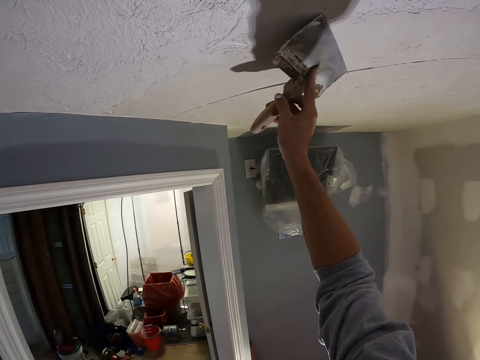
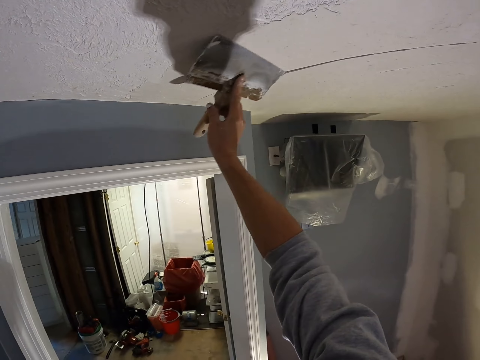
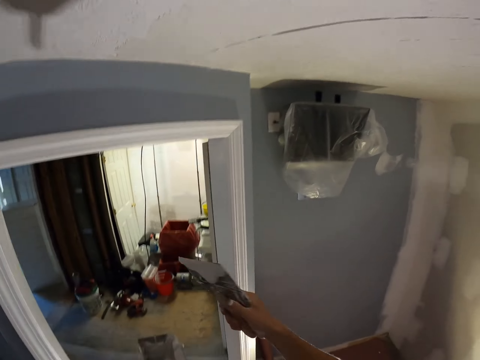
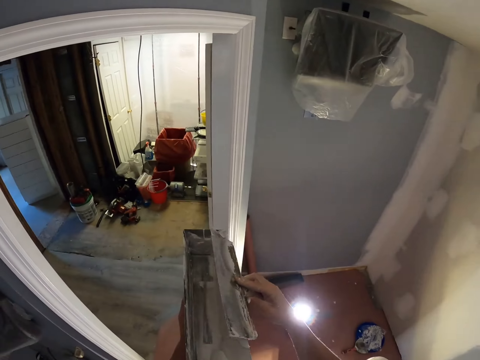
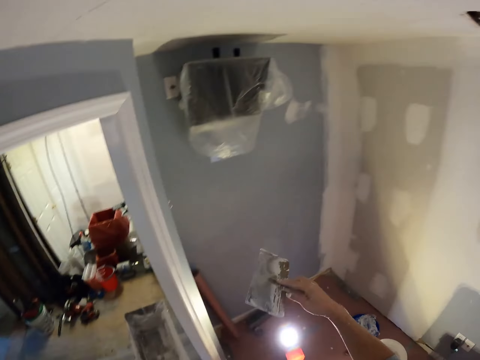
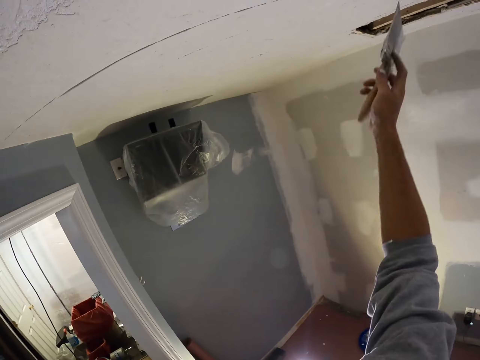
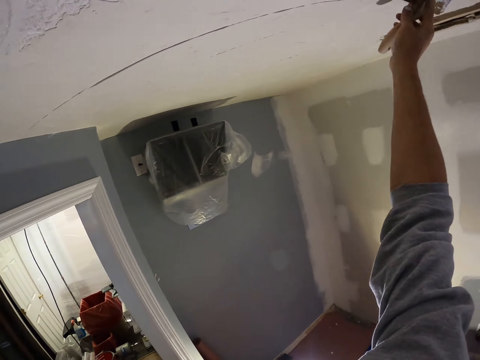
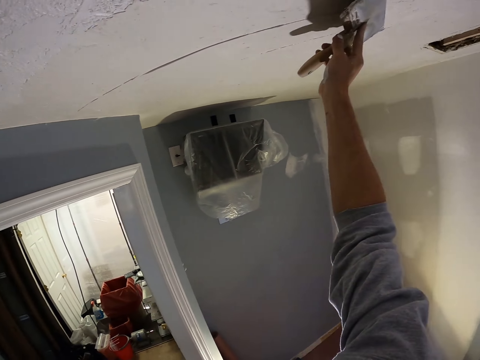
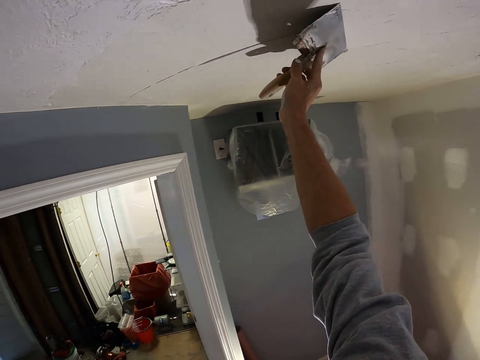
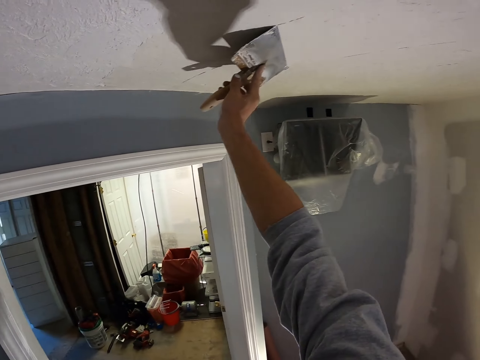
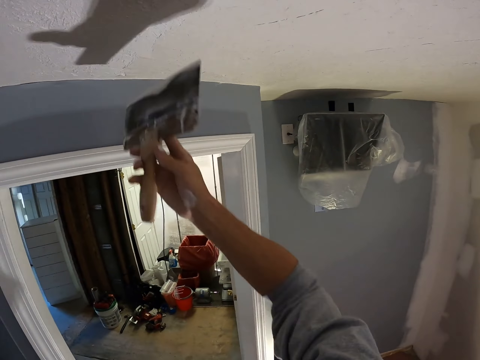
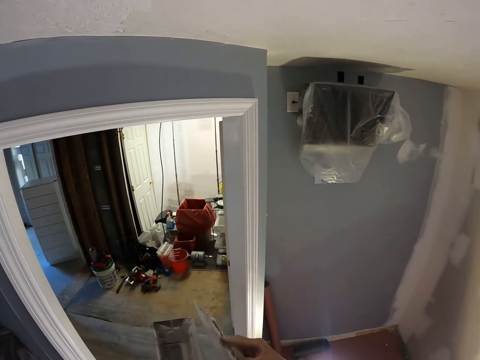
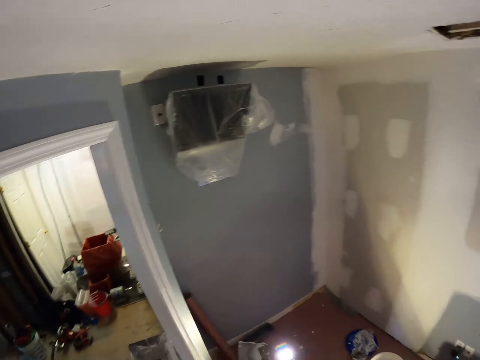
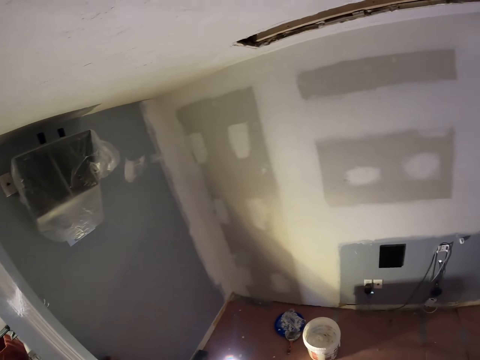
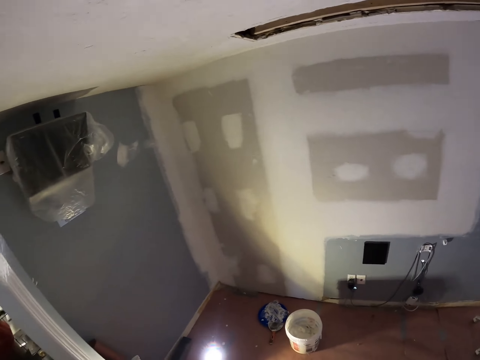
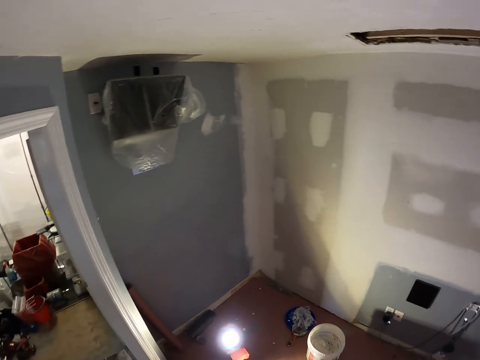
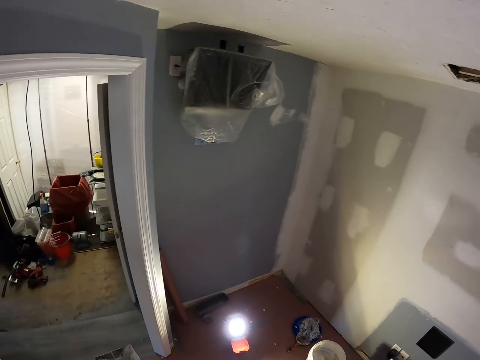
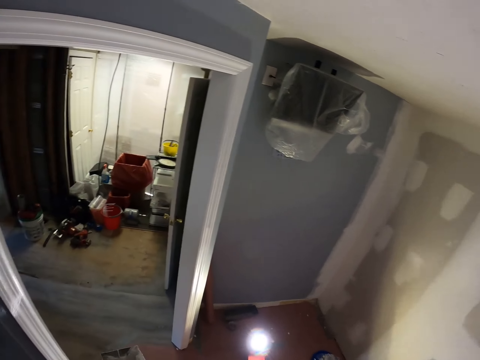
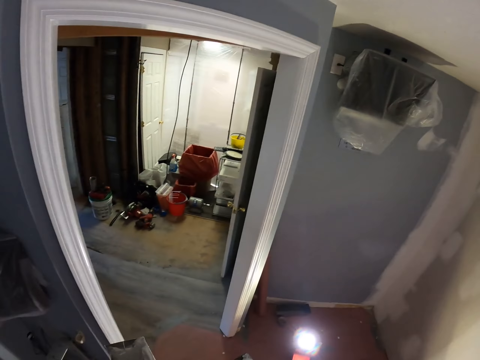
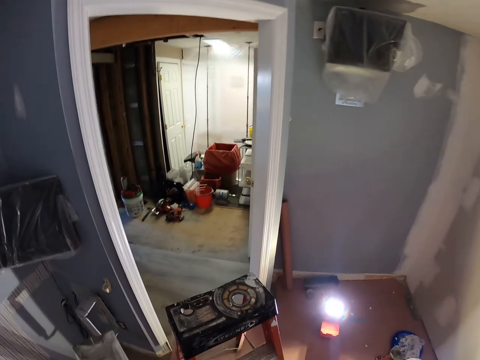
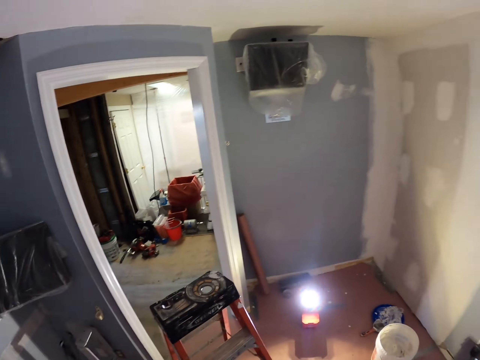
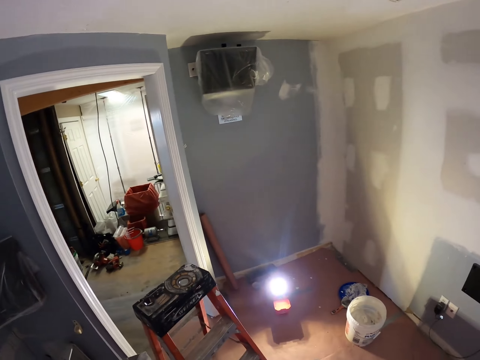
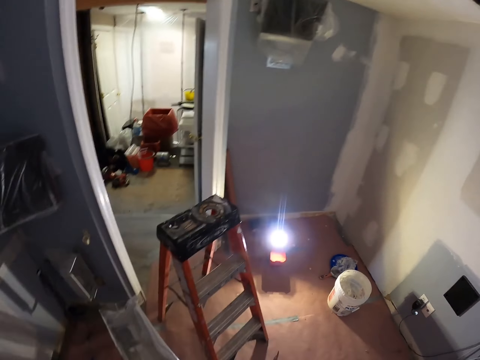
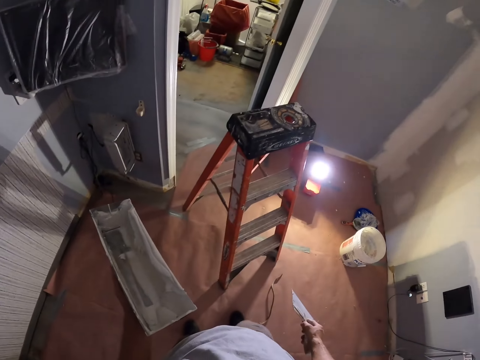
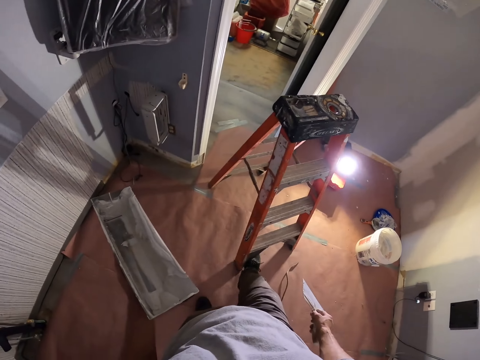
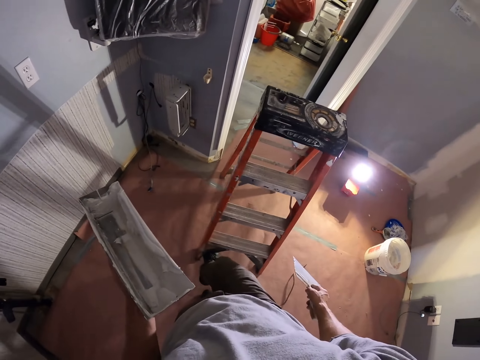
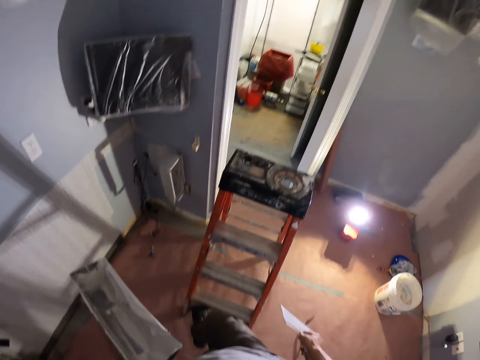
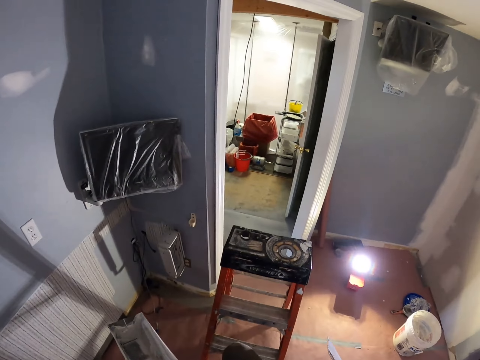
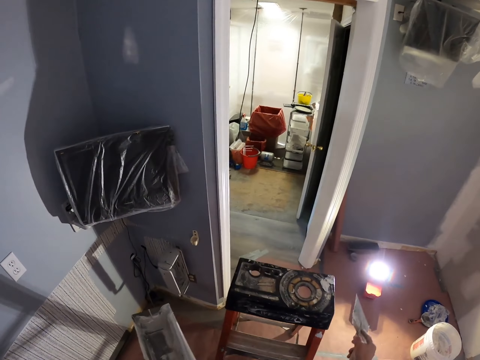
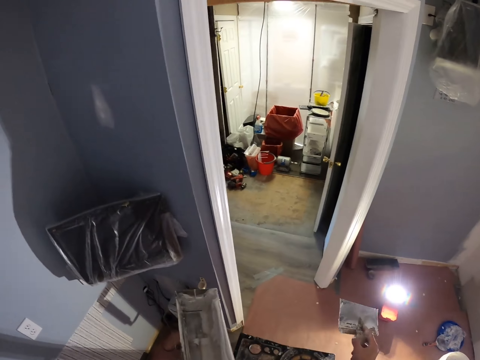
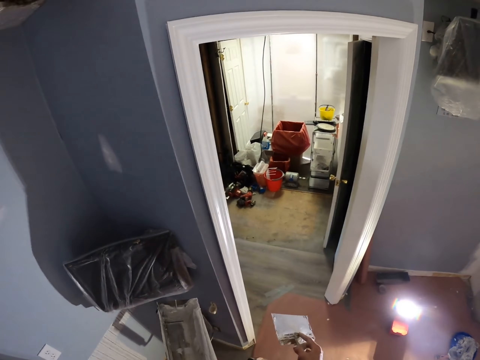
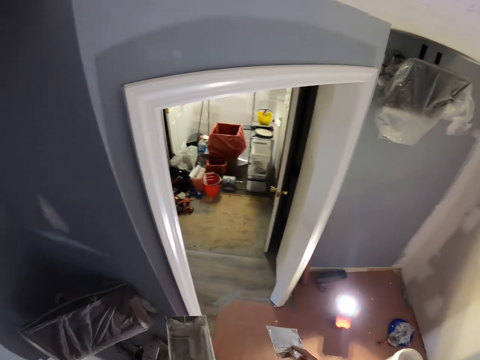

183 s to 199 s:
The camera wearer swings the right hand. They remove paint from the foam paint brush. They wipe the taping knife on the mud pan. They swing the right hand. They paint the wall using the foam paint brush. They skim coat the ceiling. They swing the right hand. They remove paint from the foam paint brush. They stare at the walls. They wipe the taping knife on the mud pan. They look around. They move the ladder with the right leg. They climb the ladder.

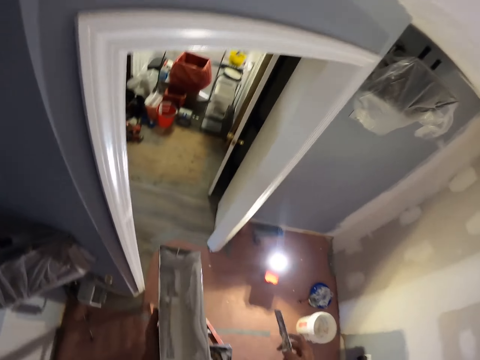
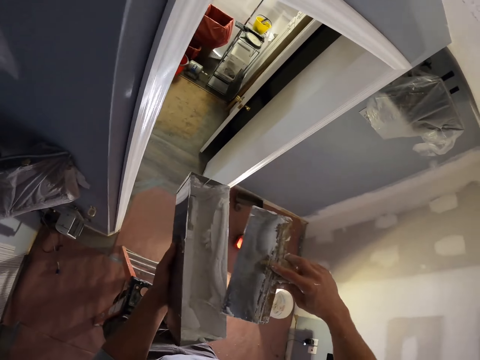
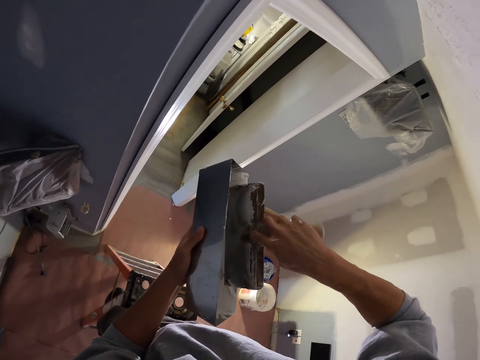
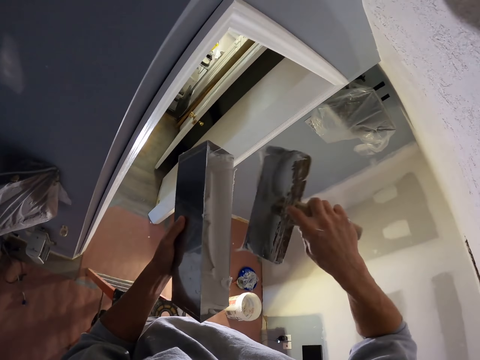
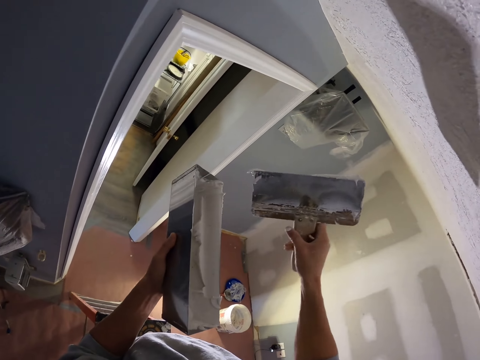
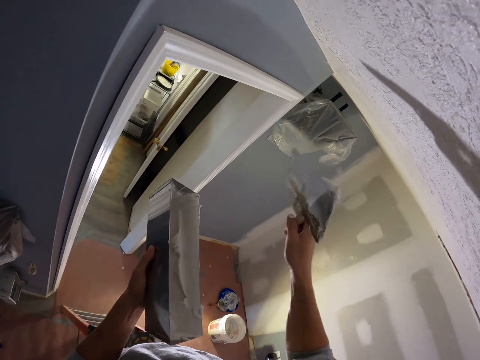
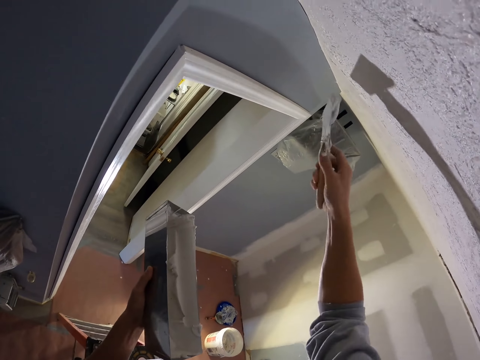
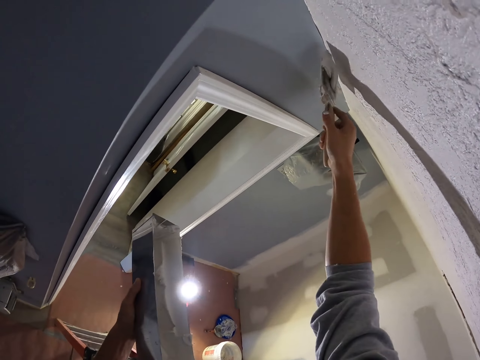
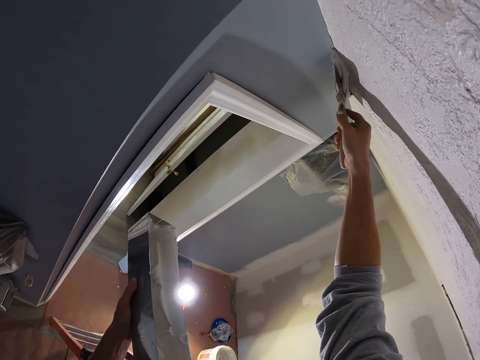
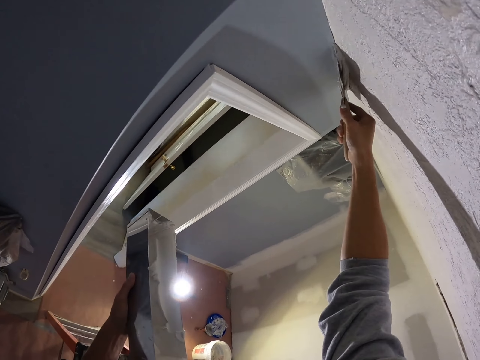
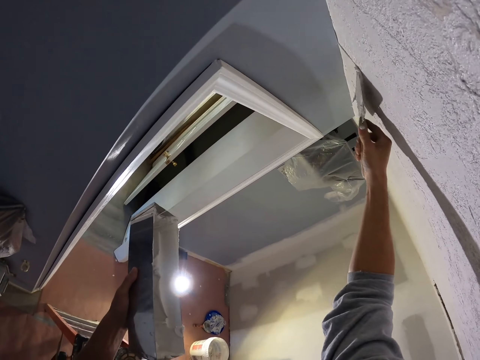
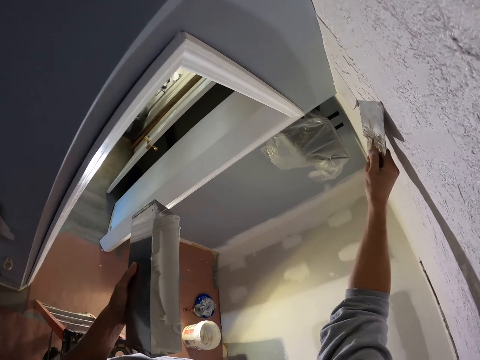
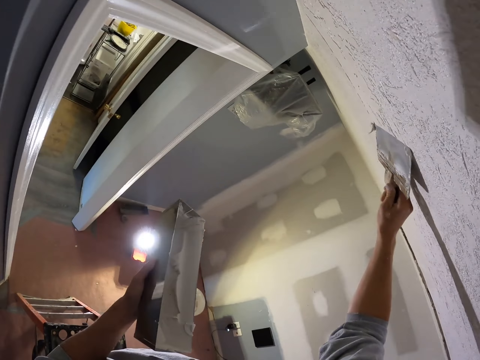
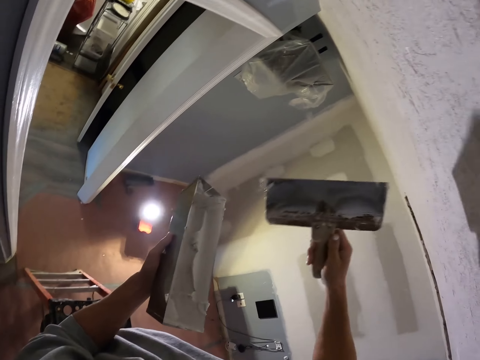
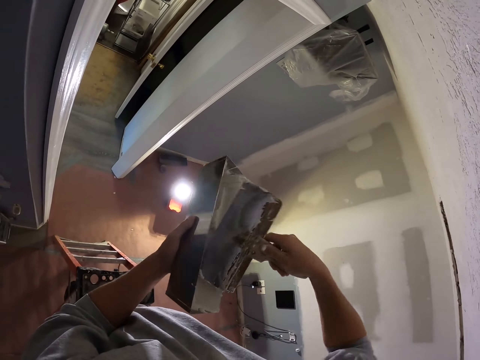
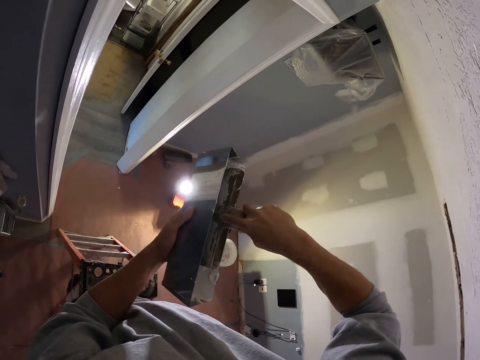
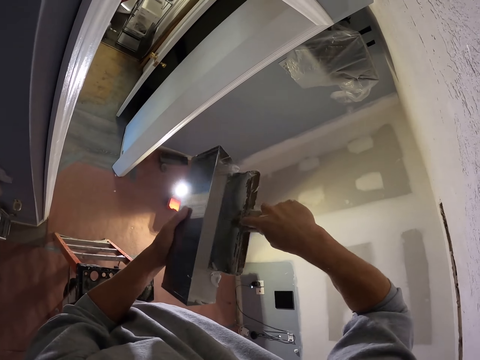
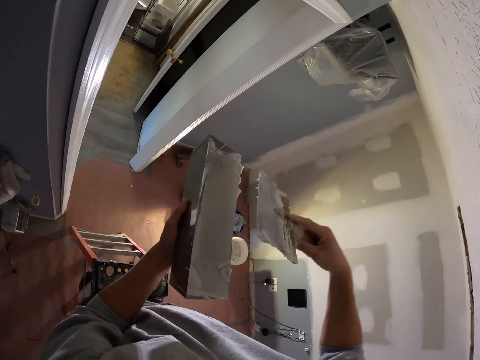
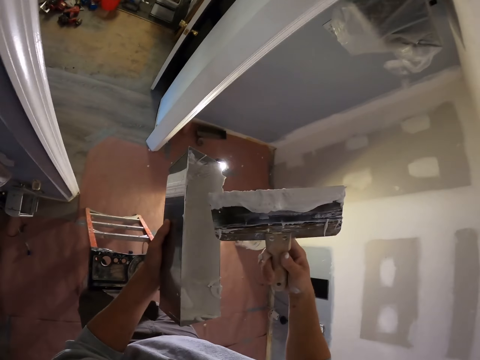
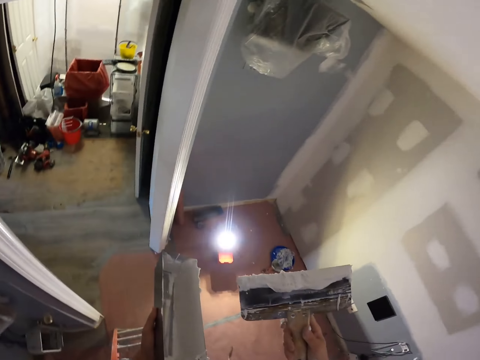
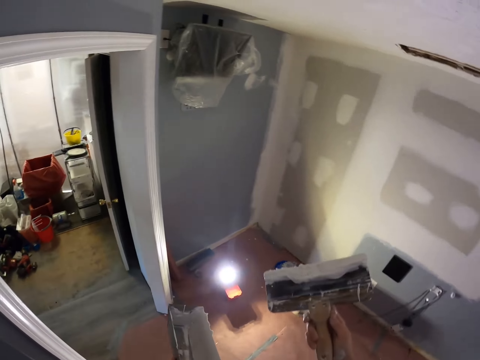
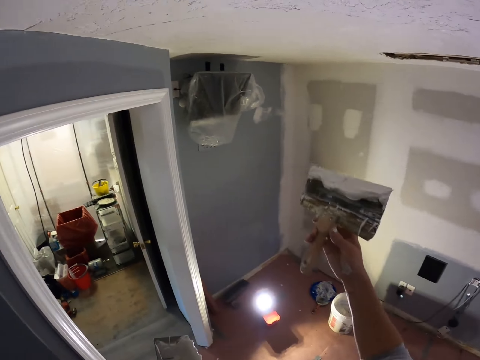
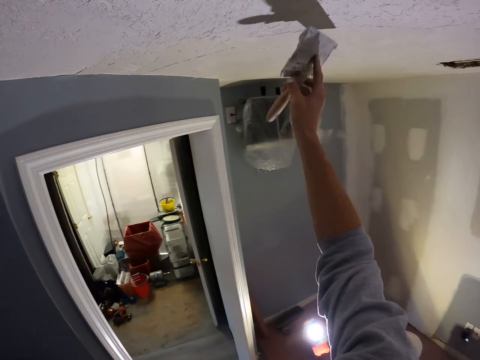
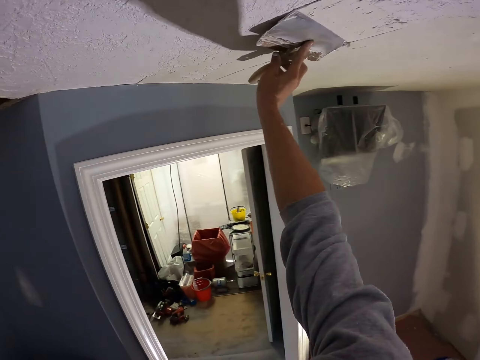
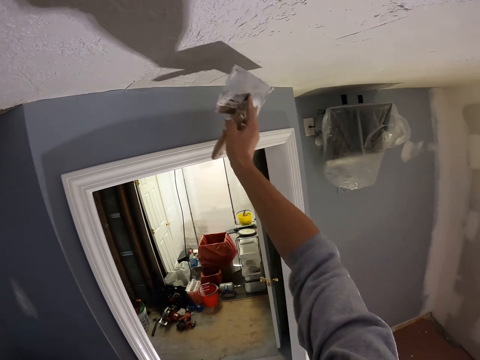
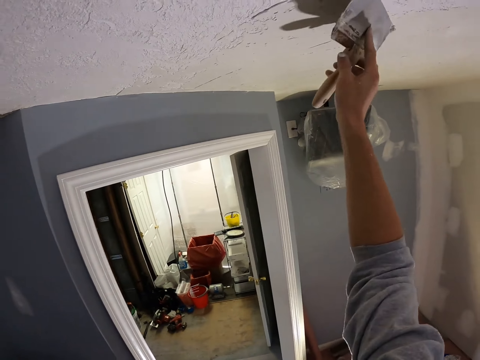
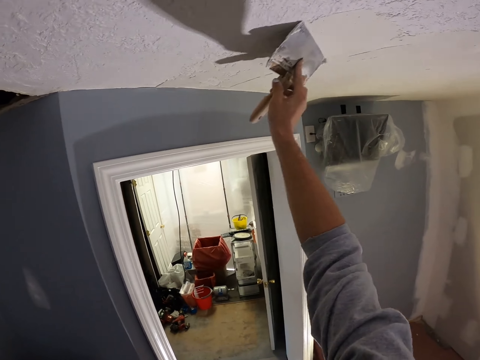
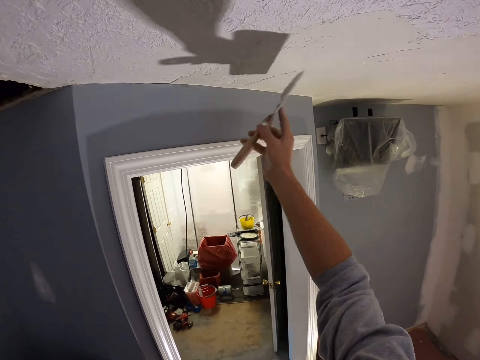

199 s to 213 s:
The camera wearer swings the right hand. They dip the form paint brush in the plastic container. They scoop the joint compound. They swing the right hand. They skim coat the ceiling. They paint the wall using the form paint brush. They swing the right hand. They dip the form paint brush in the plastic container. They scoop the joint compound. They swing the right hand. They skim coat the ceiling. They paint the wall using the form paint brush.
